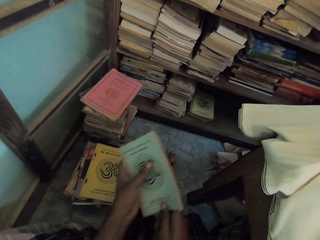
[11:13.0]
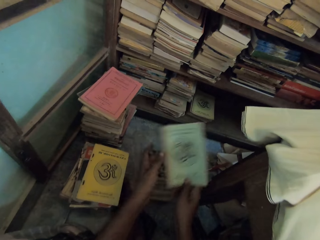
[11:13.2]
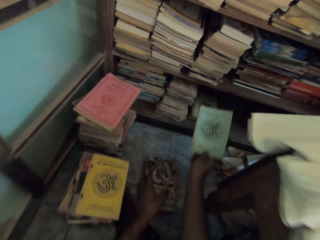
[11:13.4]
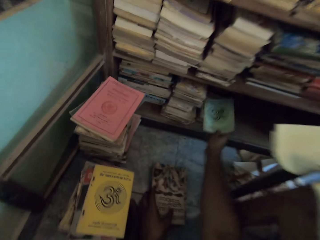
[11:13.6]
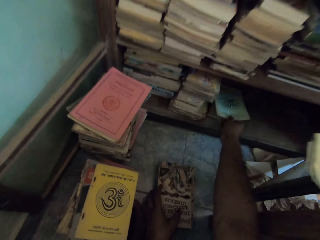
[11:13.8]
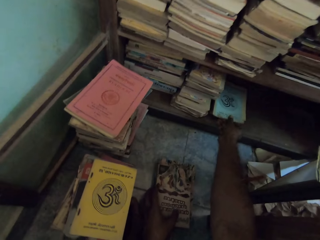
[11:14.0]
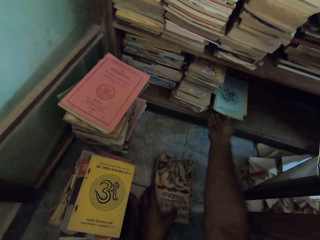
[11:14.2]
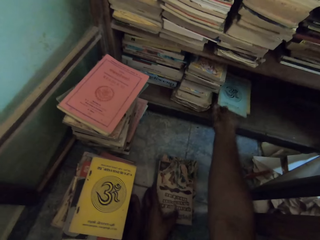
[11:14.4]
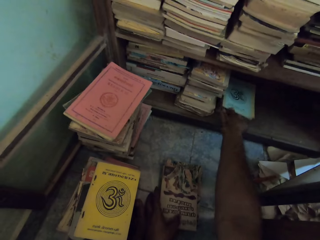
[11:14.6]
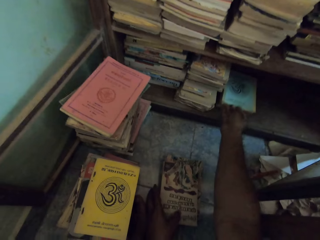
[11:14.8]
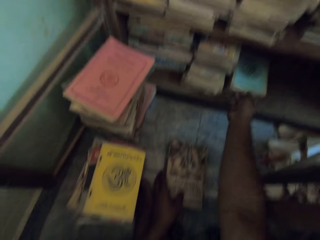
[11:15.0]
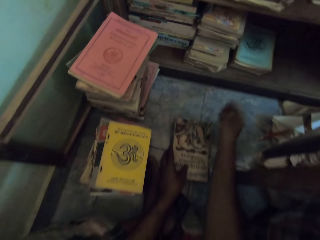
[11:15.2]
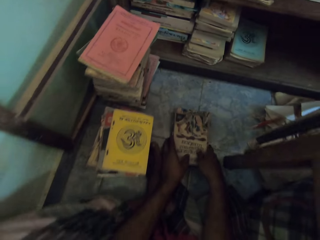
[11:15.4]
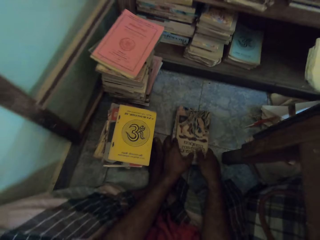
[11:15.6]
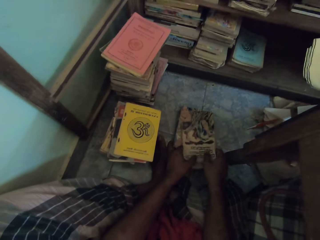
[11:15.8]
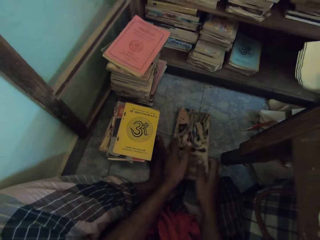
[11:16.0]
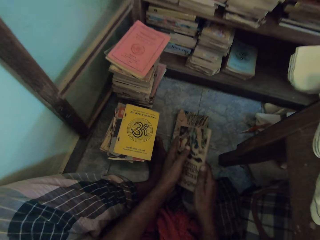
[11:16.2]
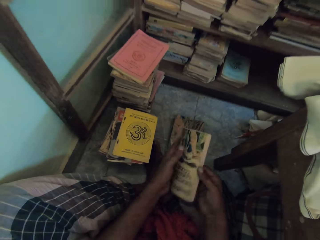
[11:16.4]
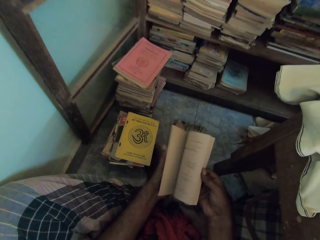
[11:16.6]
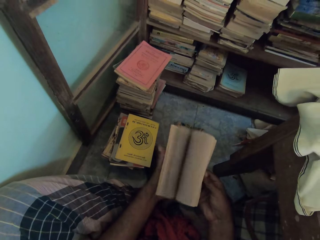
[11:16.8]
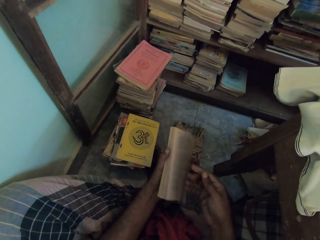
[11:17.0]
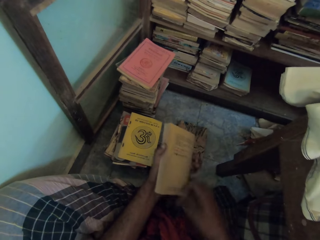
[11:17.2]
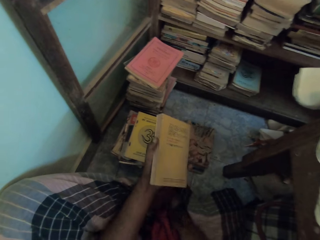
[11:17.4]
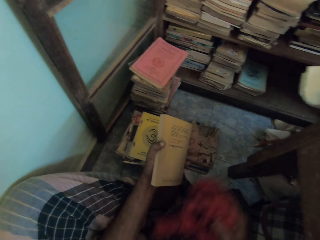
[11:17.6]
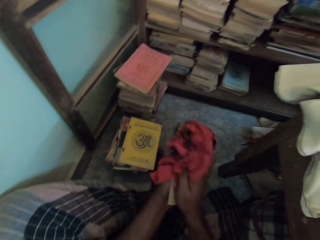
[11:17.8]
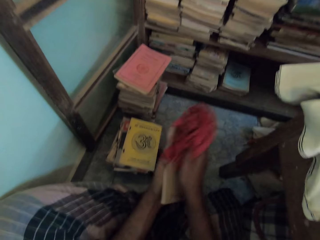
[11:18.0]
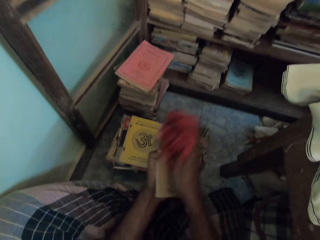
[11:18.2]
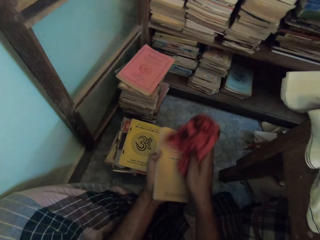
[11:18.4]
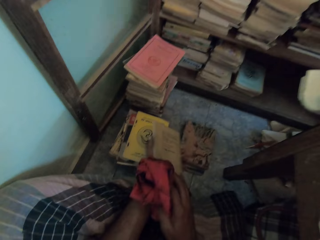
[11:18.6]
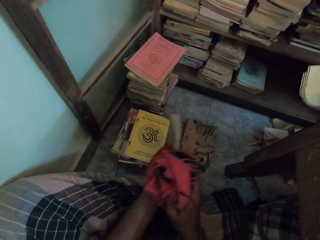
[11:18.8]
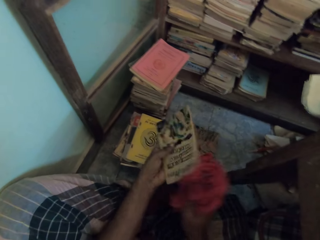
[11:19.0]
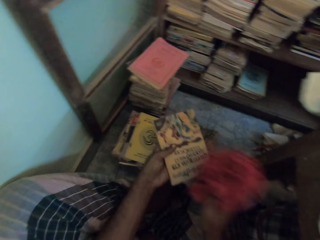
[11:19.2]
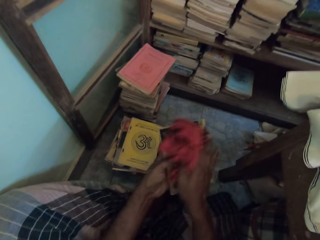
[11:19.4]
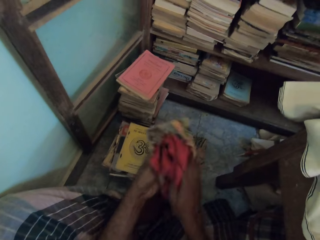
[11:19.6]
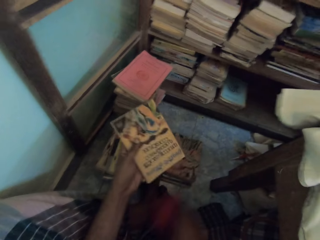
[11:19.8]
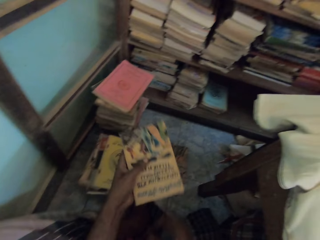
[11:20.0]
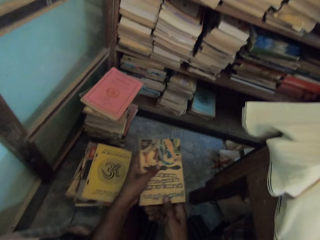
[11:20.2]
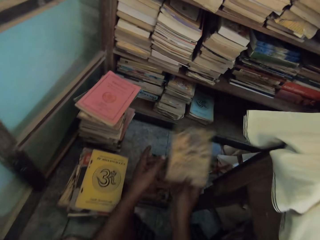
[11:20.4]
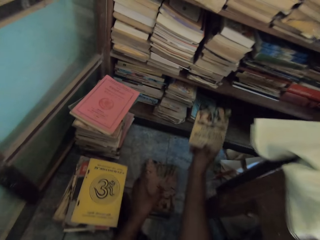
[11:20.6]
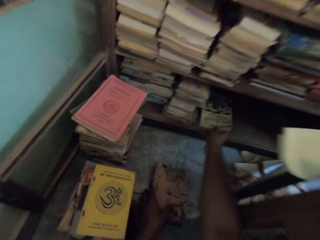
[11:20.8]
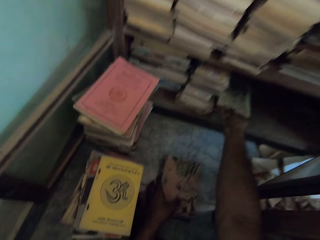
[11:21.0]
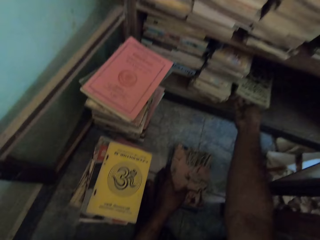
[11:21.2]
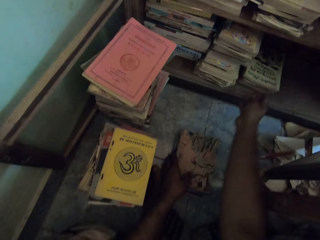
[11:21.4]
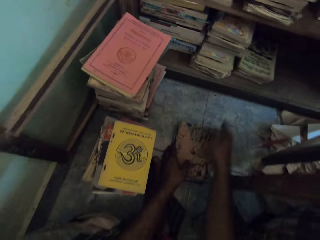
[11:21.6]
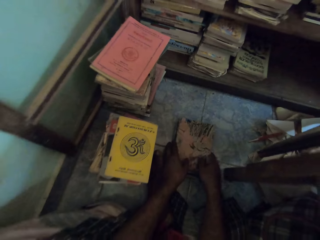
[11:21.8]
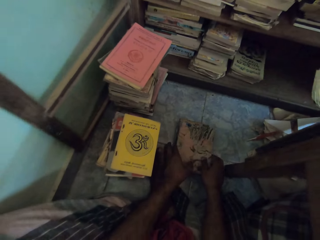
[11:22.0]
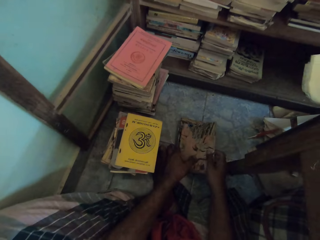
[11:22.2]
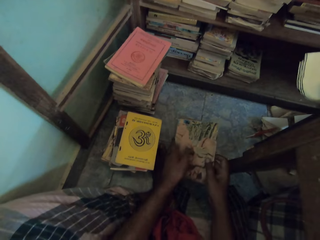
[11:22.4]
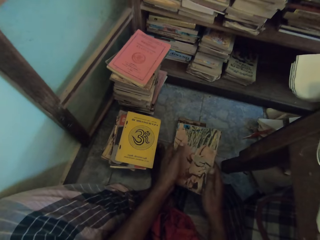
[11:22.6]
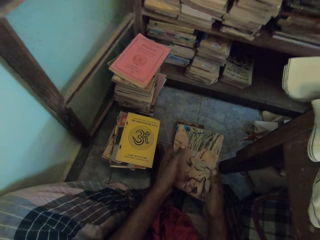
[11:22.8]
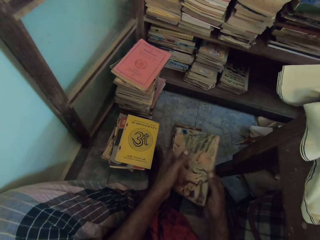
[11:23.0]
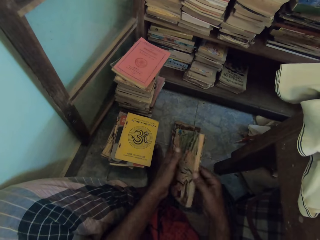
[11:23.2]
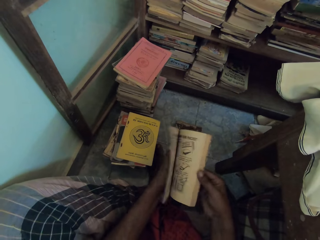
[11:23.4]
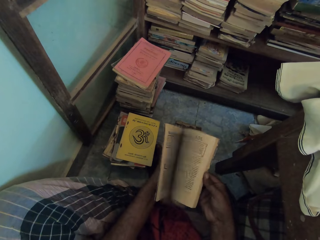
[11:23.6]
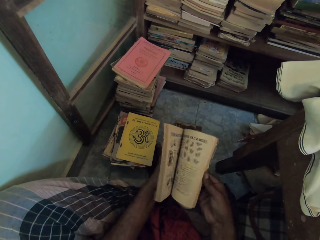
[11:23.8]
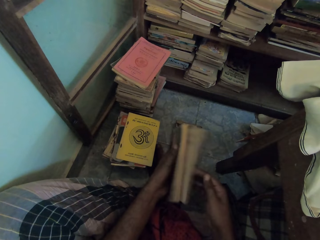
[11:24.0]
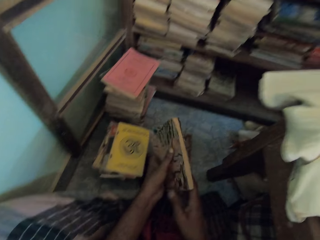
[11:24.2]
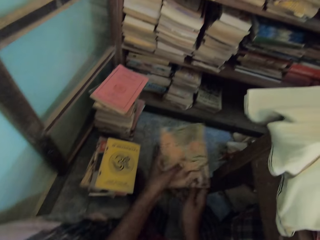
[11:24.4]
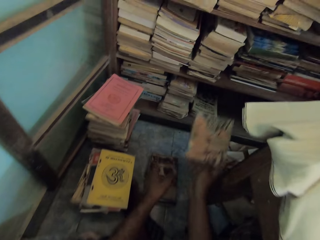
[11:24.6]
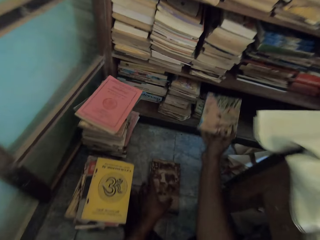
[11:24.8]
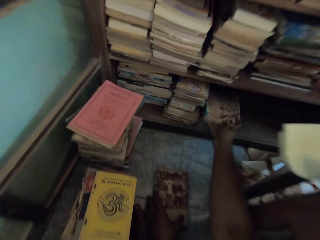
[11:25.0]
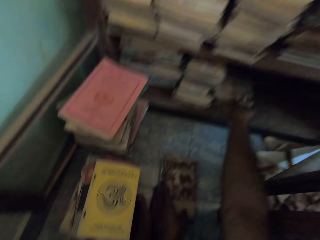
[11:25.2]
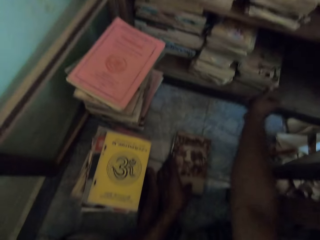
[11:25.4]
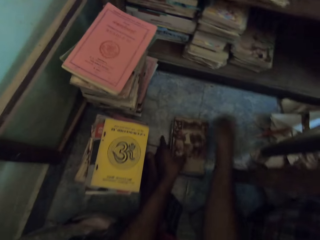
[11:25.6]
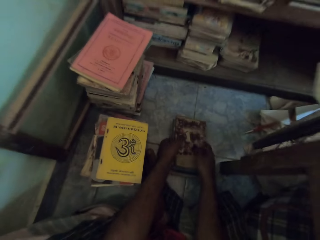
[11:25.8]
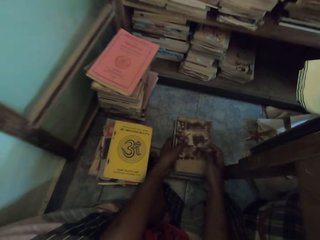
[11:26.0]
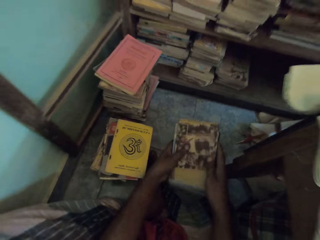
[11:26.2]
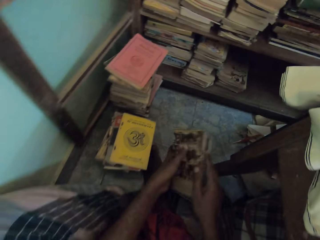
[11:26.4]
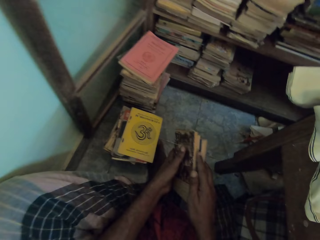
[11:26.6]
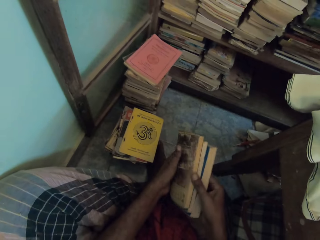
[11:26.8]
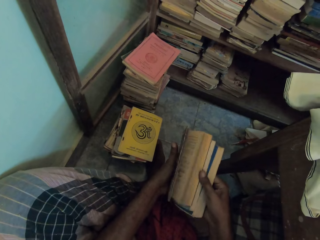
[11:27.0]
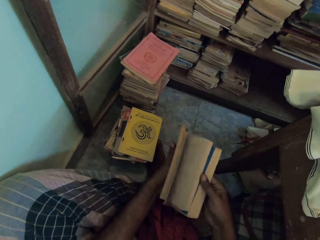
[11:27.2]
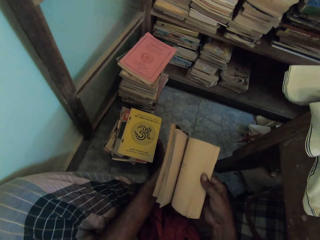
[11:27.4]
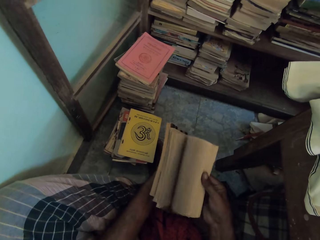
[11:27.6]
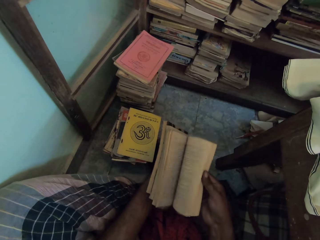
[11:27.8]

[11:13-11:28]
The camera wearer puts the books in the shelf with his right hand. He picks up a book from the stack of books on the floor with both hands. He flips the pages of the book with his right hand. He picks up the cloth from the floor with his right hand. He cleans the book with the cloth in his right hand. He puts the cloth on the floor with his right hand. He holds the book with his right hand. He puts the book in the shelf with his right hand. He picks up a book from the stack of books on the floor with both hands. He flips the pages of the book with his right hand. He puts the book in the shelf with his right hand. He picks up books from the floor with both hands. He flips the pages of the books with his right hand.

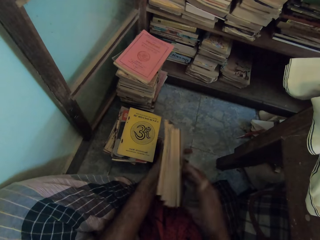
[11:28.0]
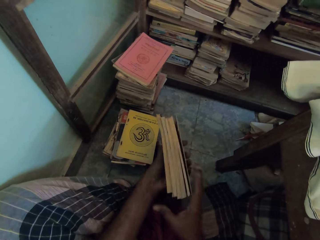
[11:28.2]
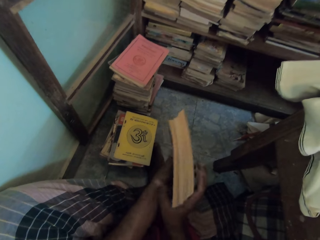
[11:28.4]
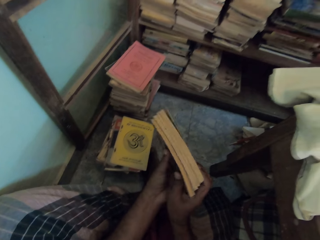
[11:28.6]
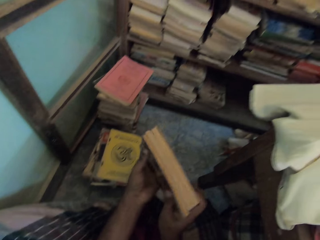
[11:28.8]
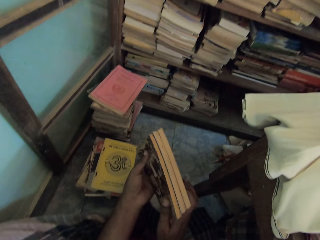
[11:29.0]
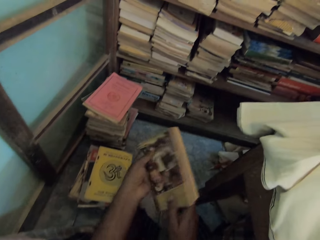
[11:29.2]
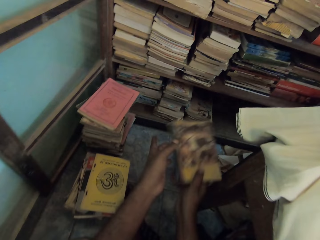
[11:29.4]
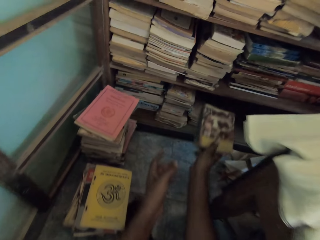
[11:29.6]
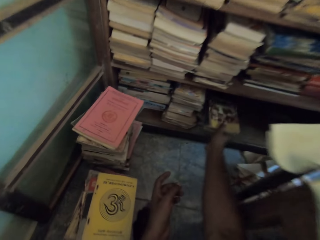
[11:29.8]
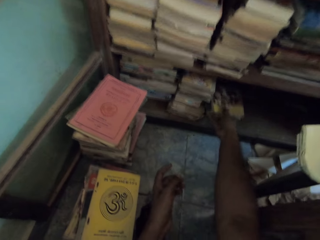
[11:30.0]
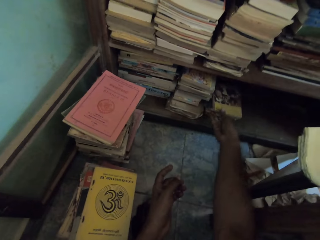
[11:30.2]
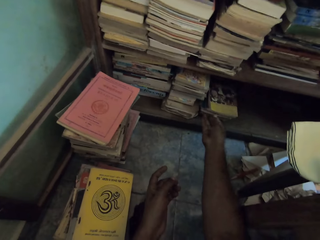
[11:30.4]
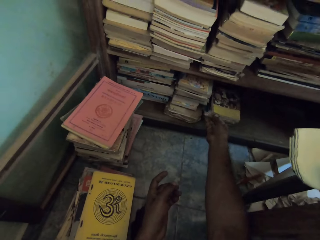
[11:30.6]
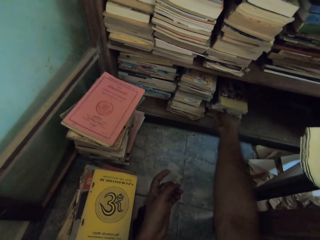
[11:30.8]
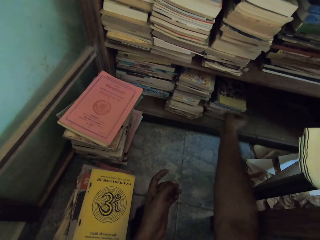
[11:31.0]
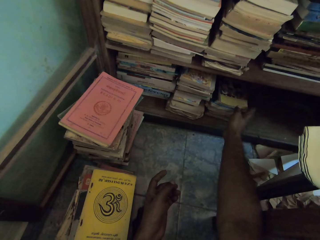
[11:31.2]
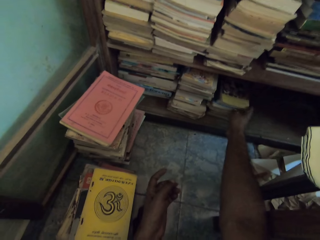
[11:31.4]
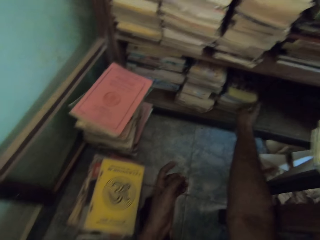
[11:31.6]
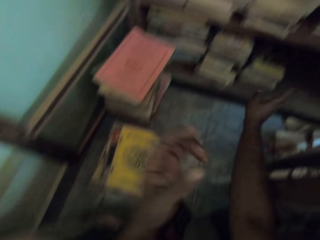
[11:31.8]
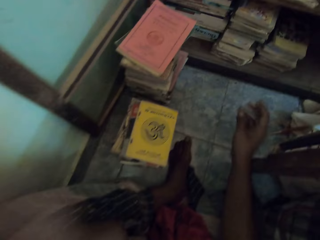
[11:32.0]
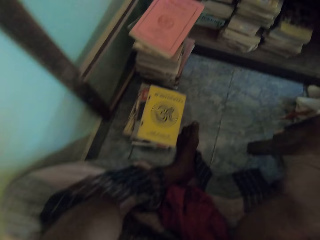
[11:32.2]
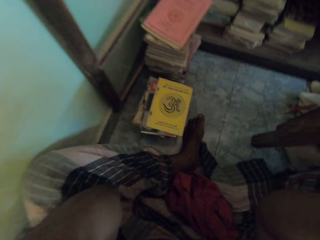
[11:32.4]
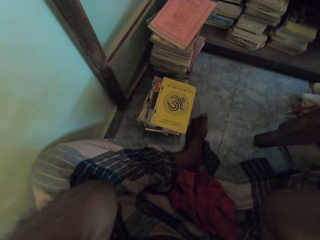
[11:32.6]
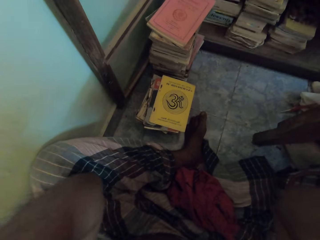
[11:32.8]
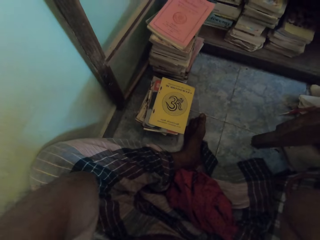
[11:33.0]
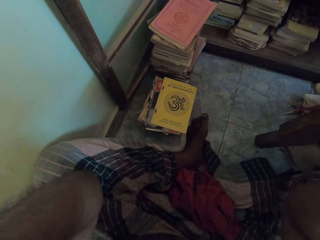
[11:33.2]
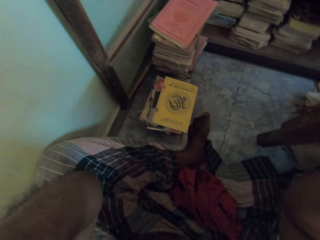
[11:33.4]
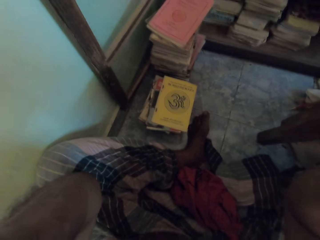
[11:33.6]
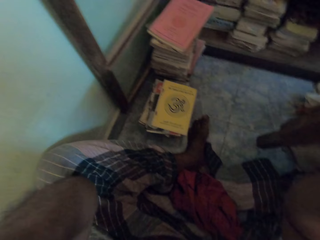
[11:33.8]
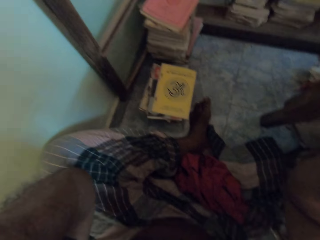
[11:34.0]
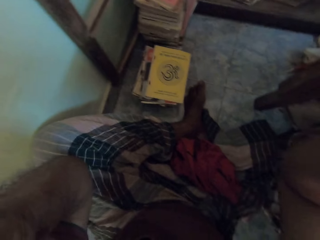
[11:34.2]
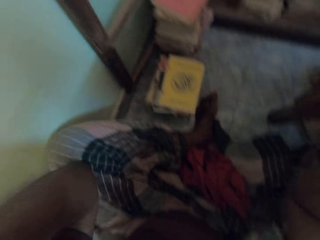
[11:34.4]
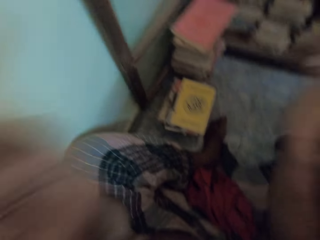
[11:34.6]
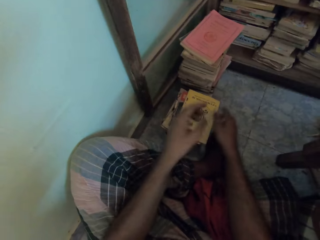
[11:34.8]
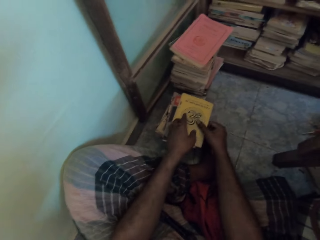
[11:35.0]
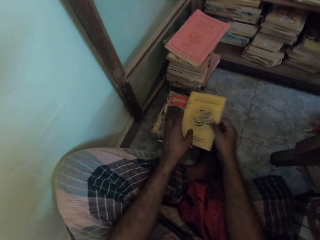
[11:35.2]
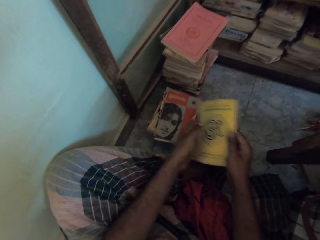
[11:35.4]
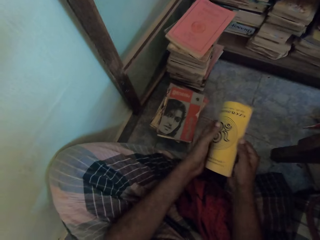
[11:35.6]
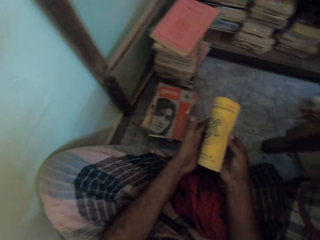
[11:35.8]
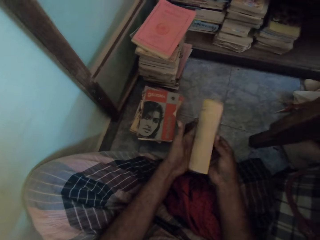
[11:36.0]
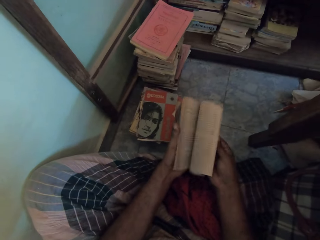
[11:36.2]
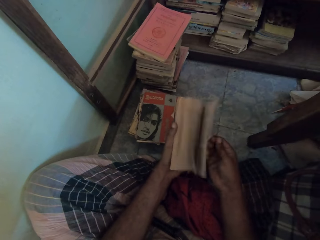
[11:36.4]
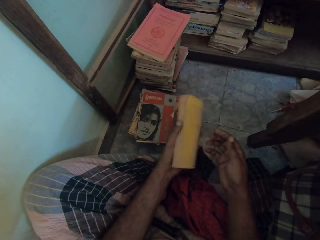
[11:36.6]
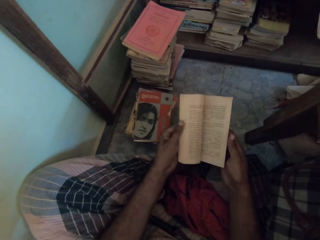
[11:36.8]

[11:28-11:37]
The camera wearer puts the books in the shelf with his right hand. He fixes the camera. He picks up a book from the stack of books on the floor with his right hand. He flips the pages of the book with his right hand.
